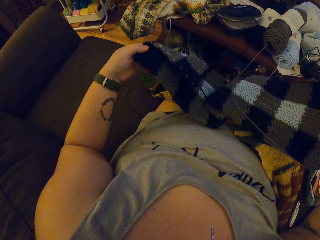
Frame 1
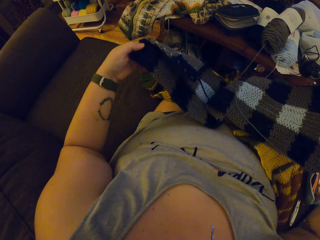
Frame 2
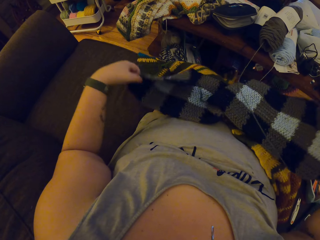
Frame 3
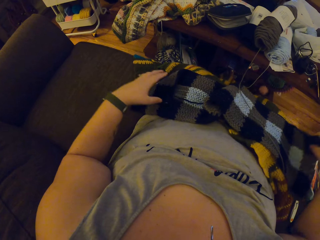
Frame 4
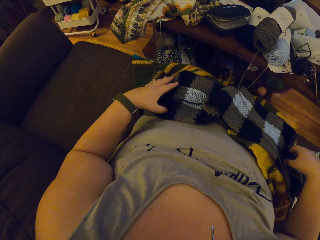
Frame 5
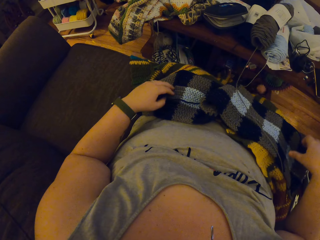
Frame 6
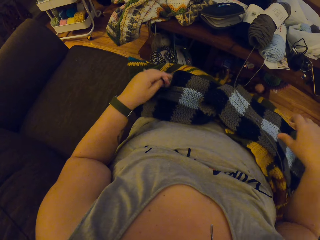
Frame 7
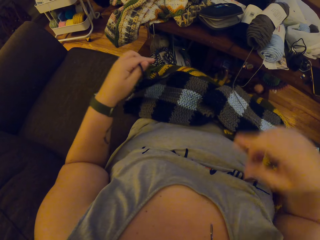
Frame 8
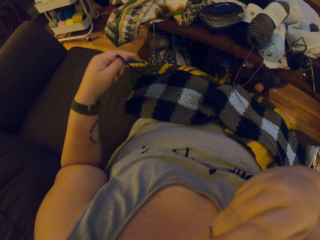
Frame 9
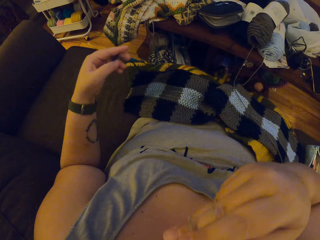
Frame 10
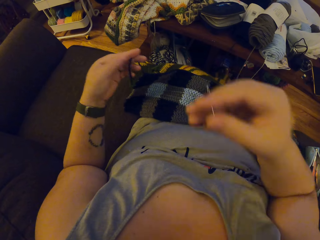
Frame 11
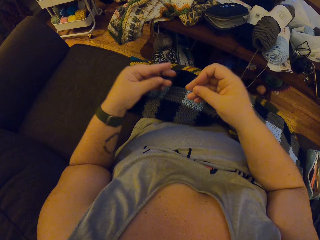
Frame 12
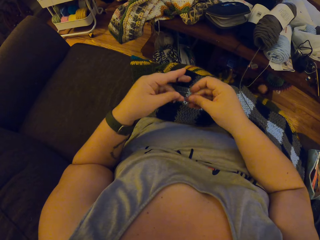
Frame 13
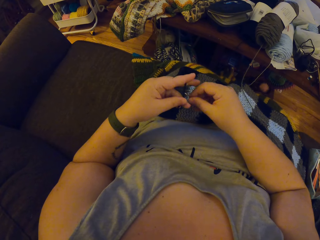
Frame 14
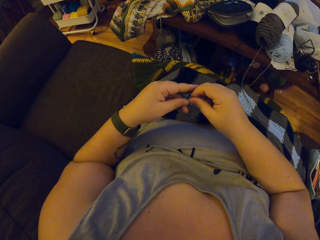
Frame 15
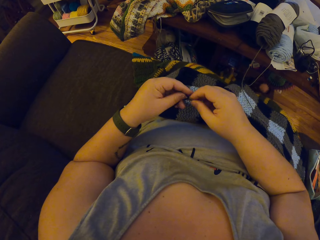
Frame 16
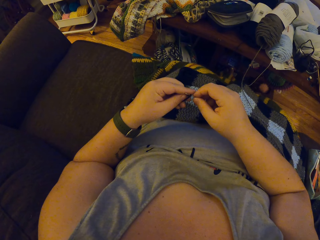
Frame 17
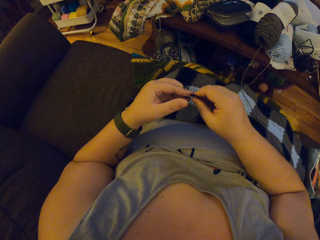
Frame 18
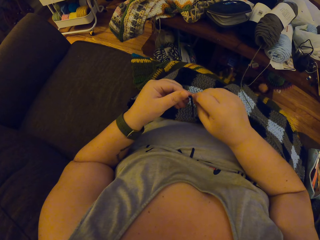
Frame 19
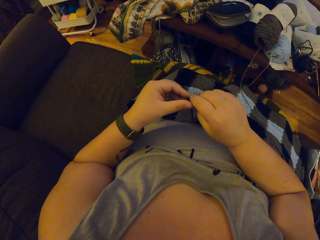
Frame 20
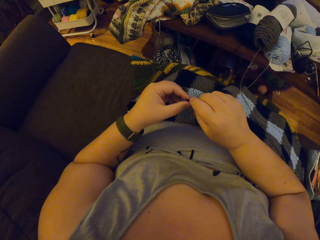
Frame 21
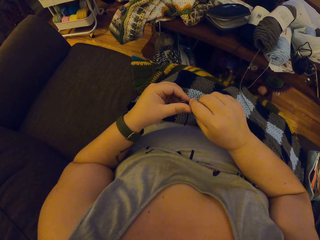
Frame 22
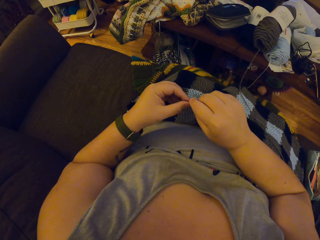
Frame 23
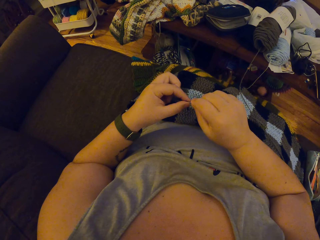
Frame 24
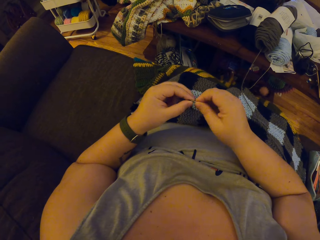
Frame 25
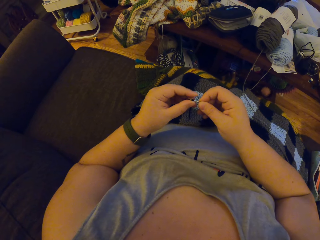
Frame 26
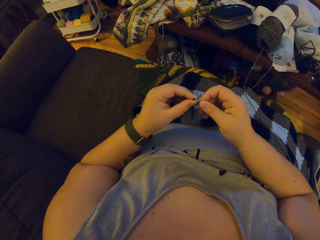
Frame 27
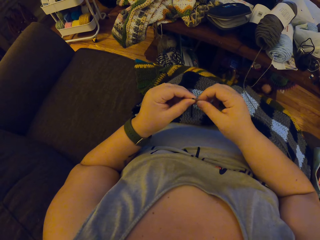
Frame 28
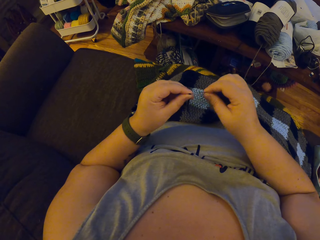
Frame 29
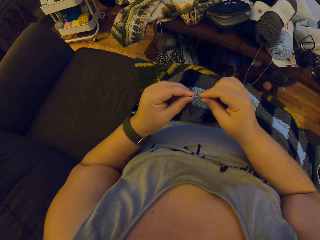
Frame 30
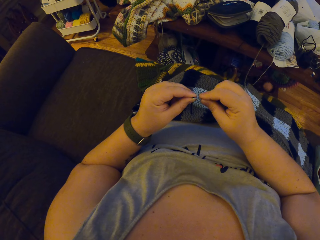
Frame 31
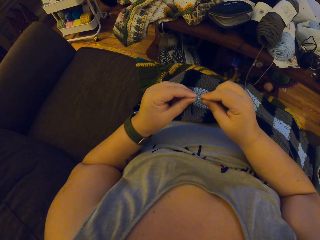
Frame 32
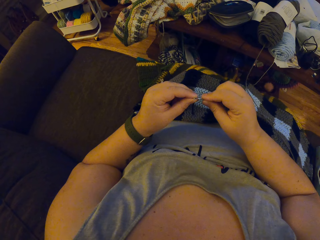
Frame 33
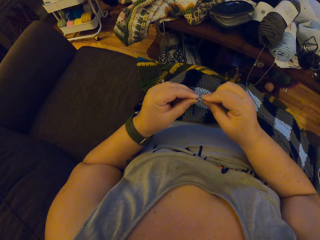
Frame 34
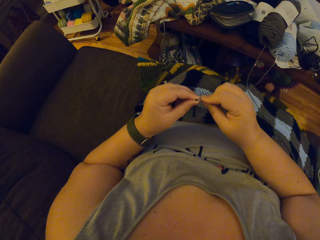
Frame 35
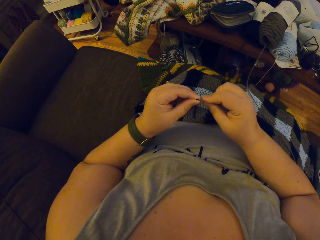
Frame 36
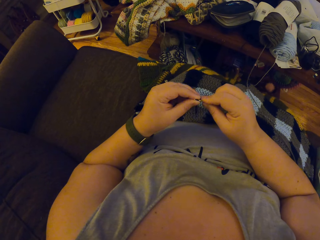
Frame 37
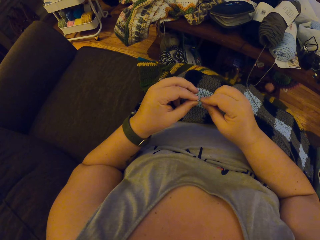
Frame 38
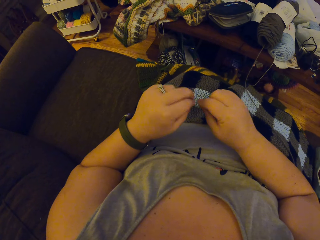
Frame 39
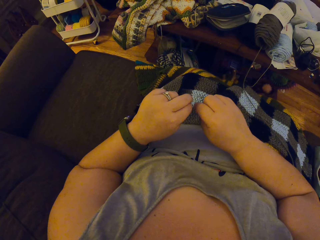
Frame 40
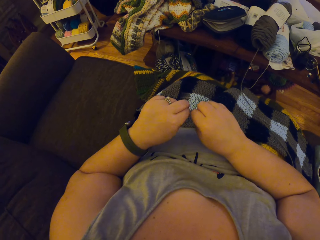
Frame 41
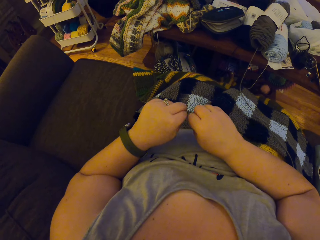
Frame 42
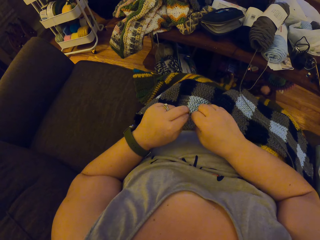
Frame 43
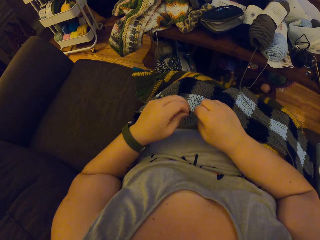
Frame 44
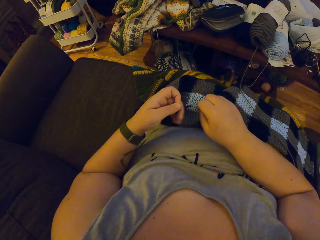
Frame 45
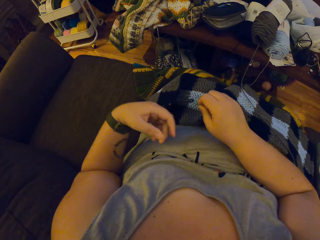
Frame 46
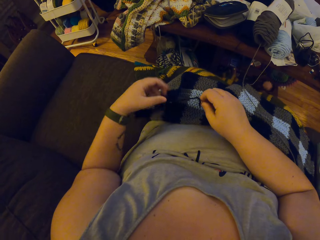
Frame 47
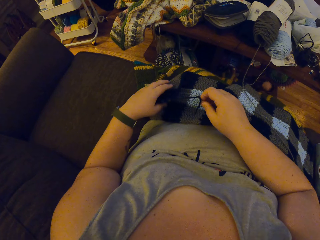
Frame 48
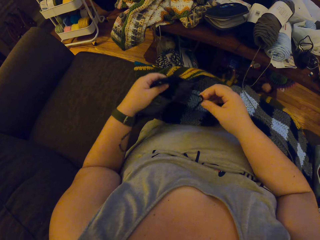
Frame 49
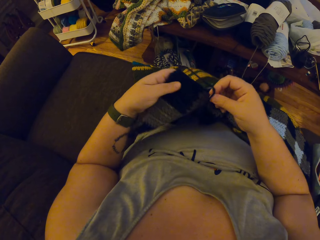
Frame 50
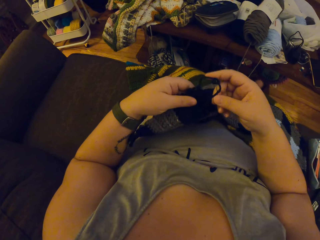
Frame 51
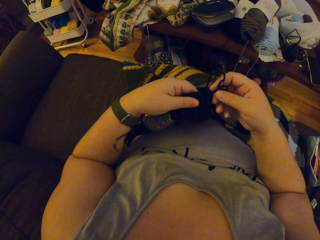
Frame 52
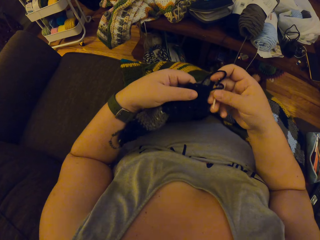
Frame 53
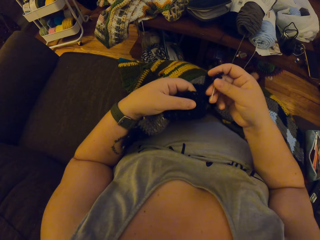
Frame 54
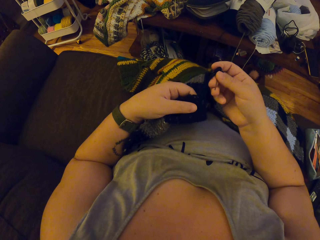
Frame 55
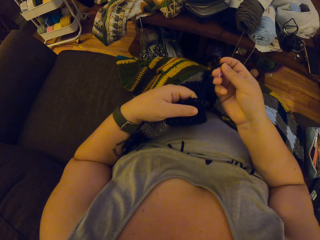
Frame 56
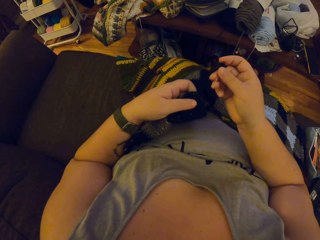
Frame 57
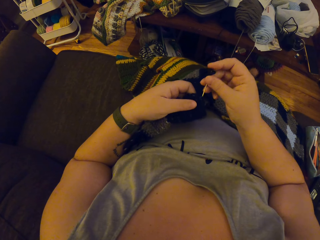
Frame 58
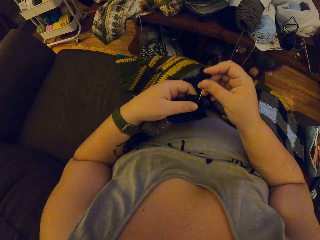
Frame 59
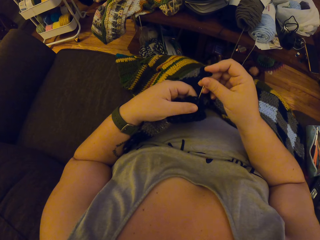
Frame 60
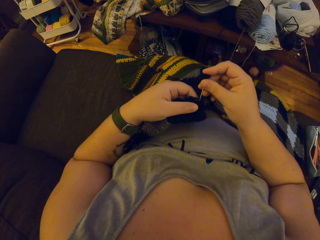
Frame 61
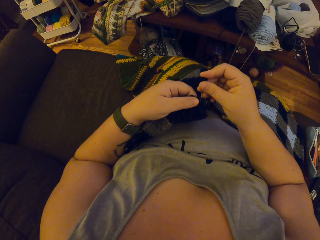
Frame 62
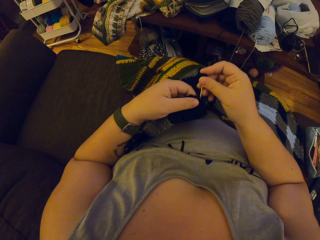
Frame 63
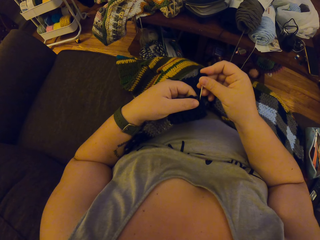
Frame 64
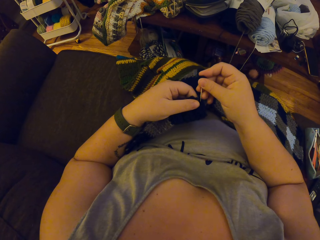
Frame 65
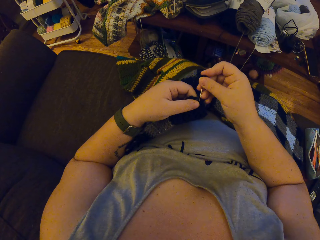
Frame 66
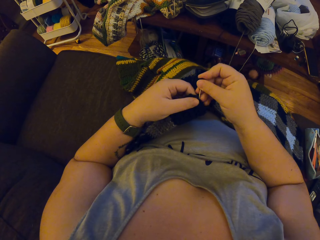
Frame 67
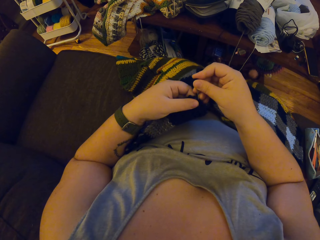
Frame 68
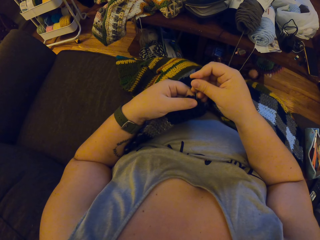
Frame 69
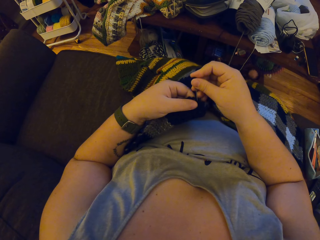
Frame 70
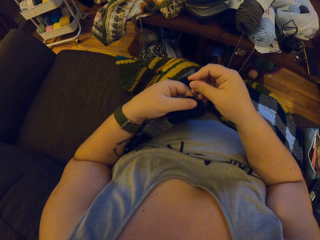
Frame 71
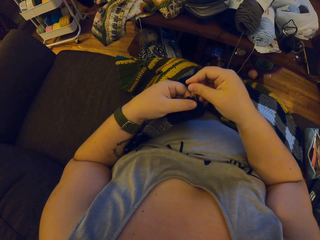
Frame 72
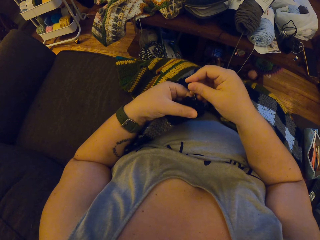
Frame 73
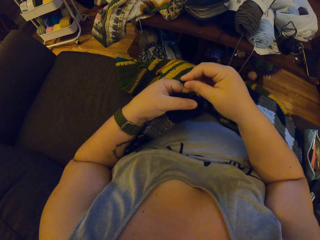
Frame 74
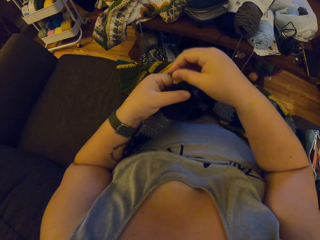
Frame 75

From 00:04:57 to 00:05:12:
The camera wearer turns the scarf around. She drops the crochet on her belly. She holds the scarf thread up. She picks the yarn on the crochet. She removes the needle from her mouth. She puts the yarn back through the needle hole. She picks the crochet on her lap. She seams the crochet with the needle.

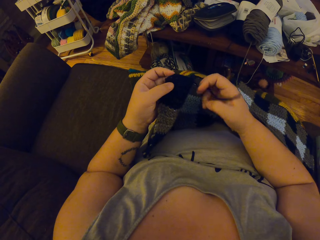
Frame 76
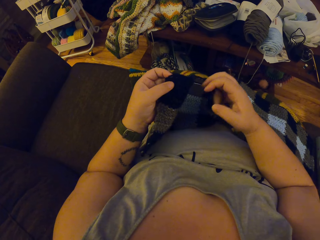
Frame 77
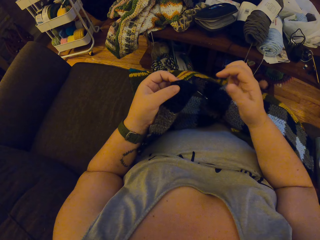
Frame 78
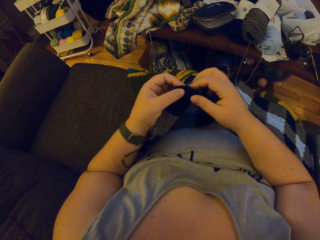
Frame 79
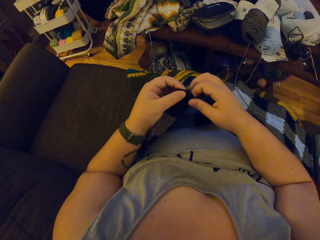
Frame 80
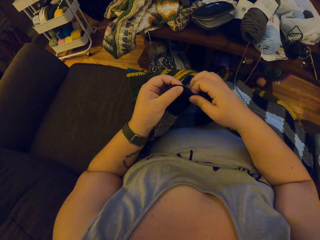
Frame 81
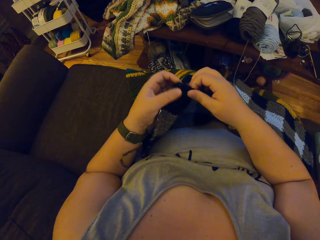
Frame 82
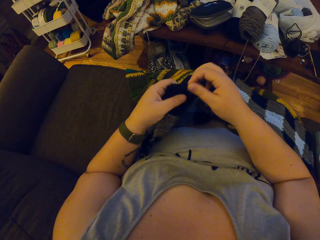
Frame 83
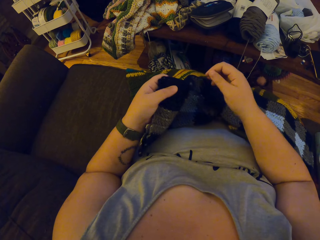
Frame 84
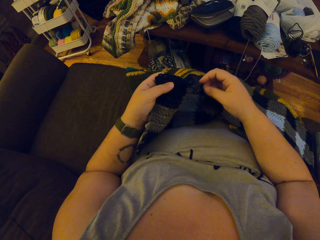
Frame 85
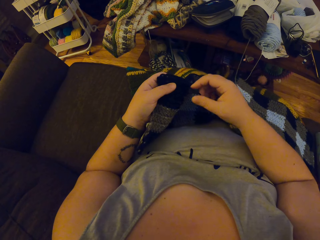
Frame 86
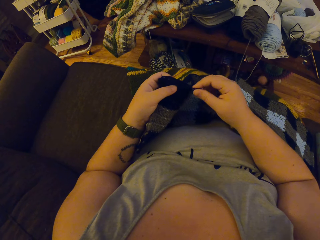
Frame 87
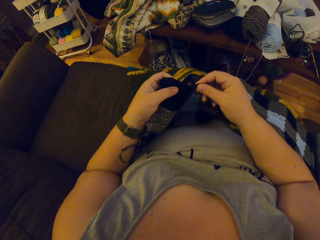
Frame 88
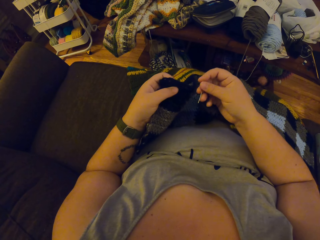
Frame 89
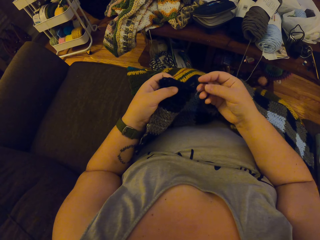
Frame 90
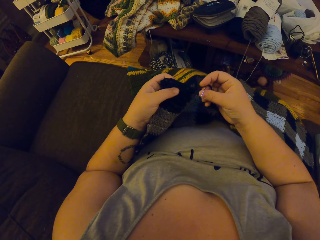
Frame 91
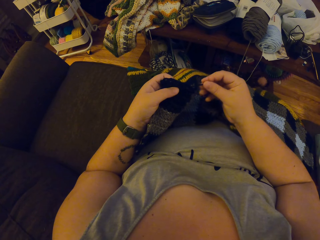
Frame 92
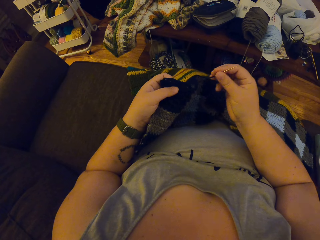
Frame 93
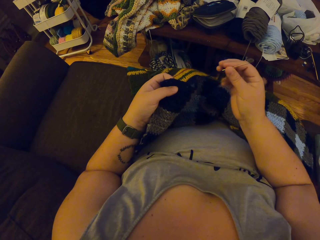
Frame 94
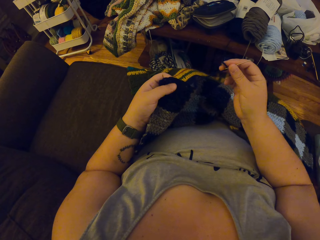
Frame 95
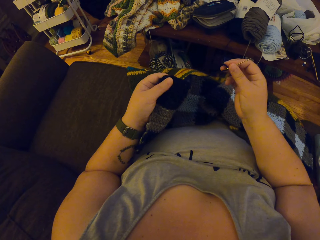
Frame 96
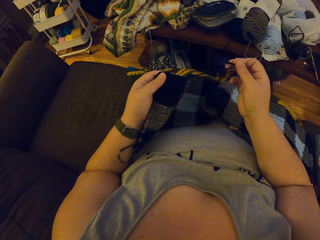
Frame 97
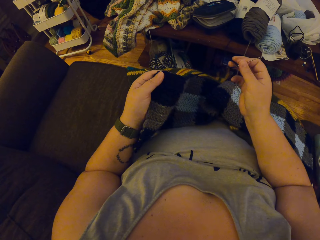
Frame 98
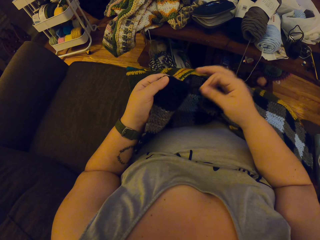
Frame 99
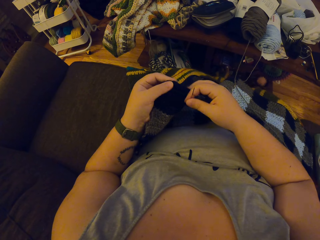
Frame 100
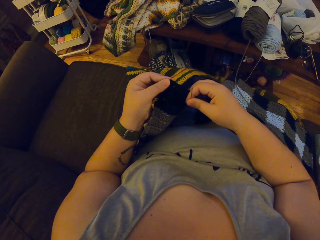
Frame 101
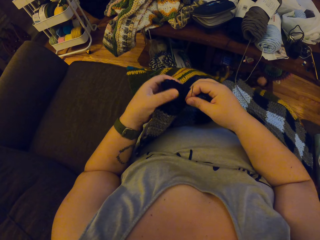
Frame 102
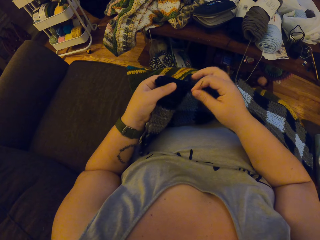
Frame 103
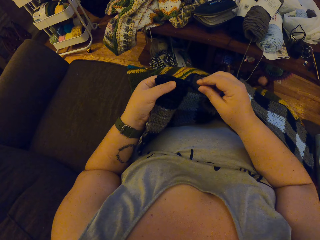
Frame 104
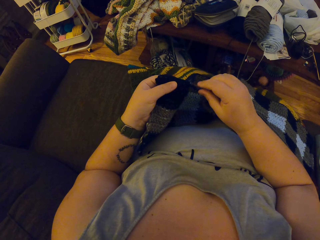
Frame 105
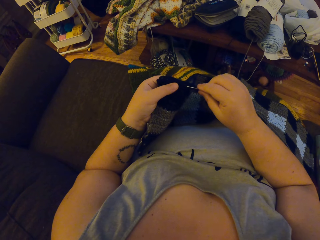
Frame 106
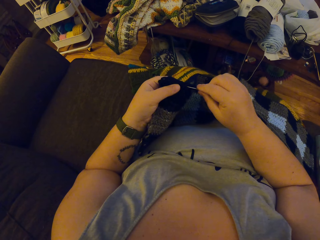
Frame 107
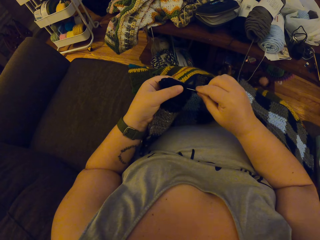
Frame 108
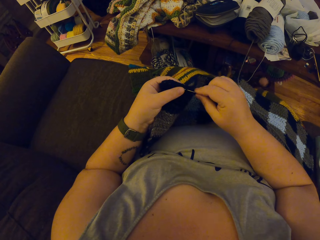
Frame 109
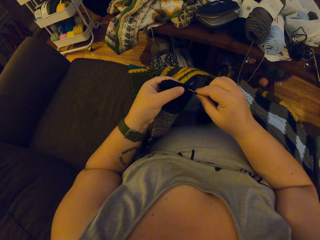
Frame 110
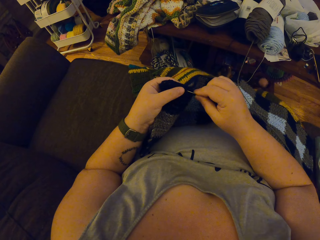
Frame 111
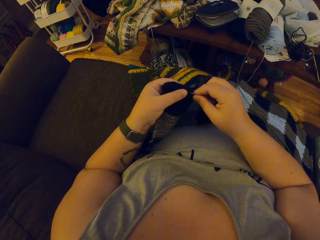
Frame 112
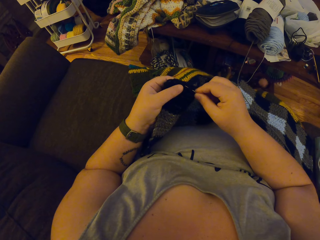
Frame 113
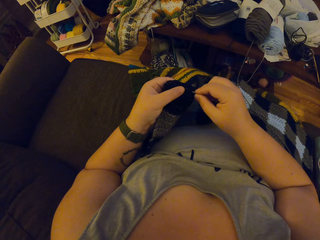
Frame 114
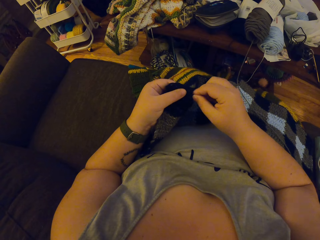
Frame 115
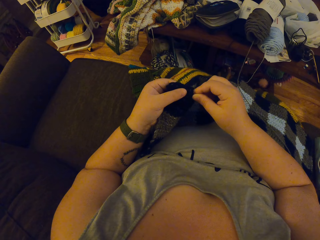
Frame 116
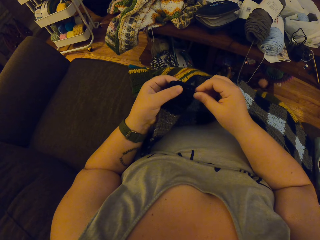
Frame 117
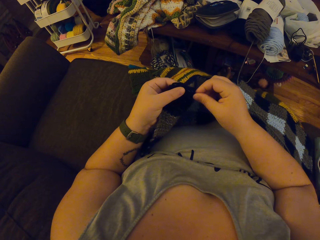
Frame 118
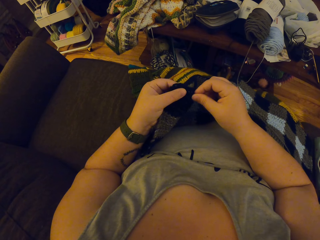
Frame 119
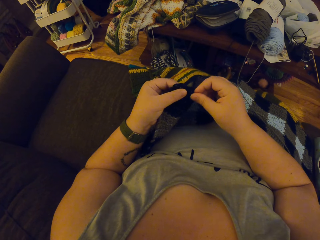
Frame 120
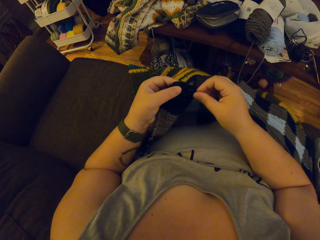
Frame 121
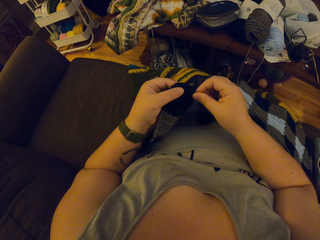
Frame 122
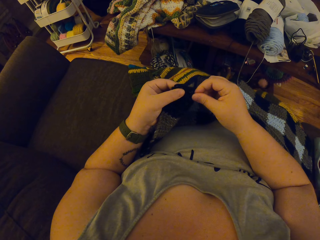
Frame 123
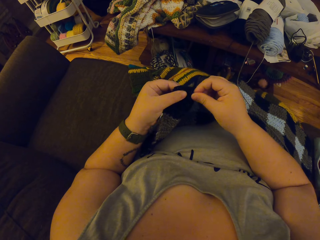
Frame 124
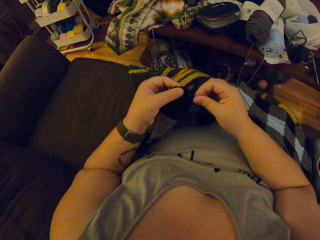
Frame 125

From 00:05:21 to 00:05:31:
The camera wearer adjusts the crochet with her hands. She picks the needle on the crochet. She seams the crochet with the needle.
